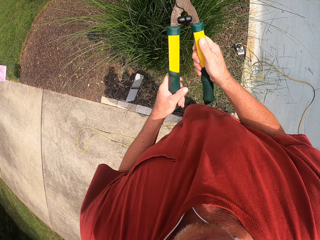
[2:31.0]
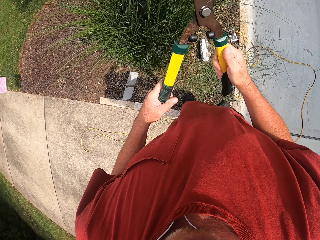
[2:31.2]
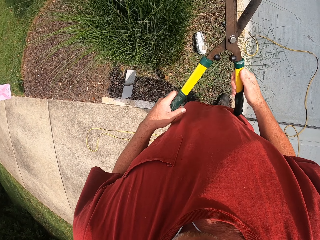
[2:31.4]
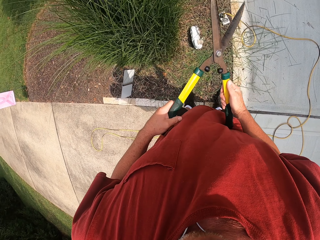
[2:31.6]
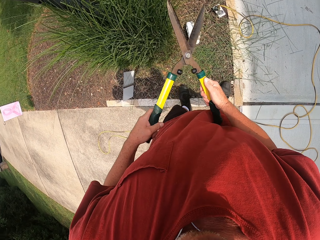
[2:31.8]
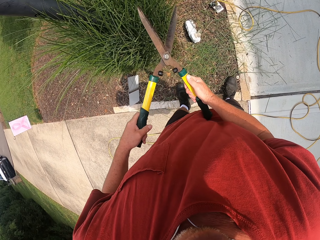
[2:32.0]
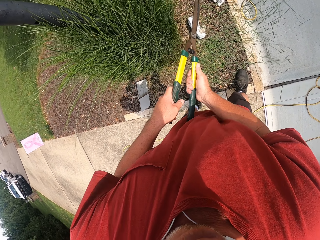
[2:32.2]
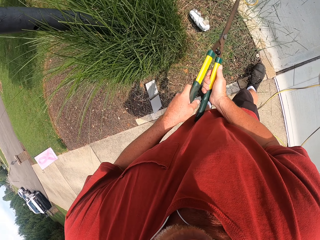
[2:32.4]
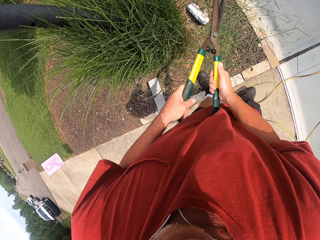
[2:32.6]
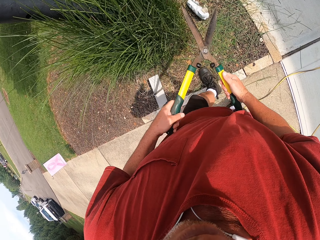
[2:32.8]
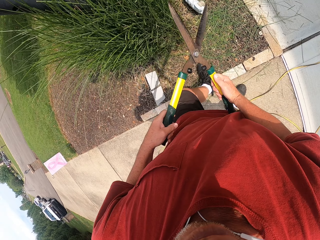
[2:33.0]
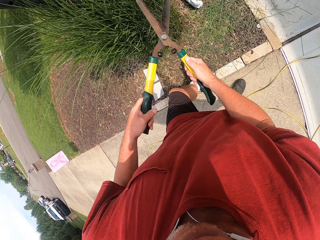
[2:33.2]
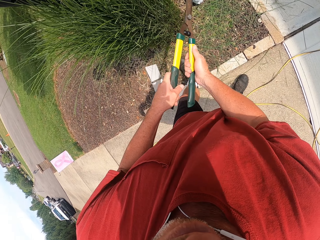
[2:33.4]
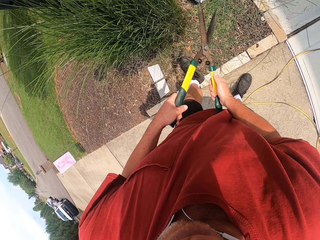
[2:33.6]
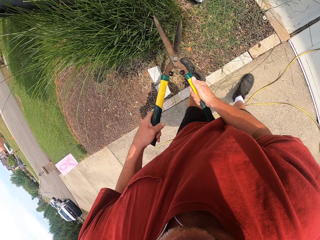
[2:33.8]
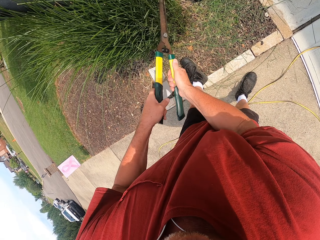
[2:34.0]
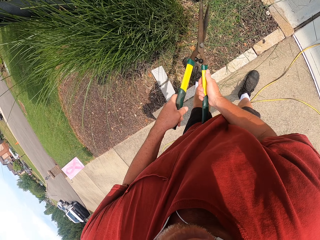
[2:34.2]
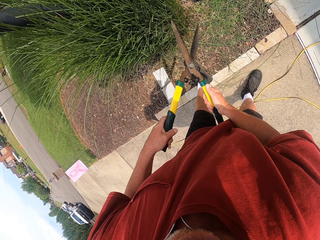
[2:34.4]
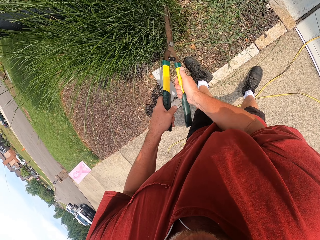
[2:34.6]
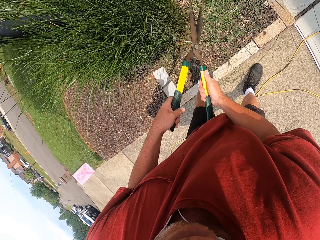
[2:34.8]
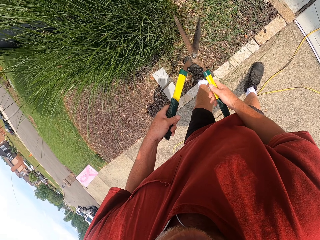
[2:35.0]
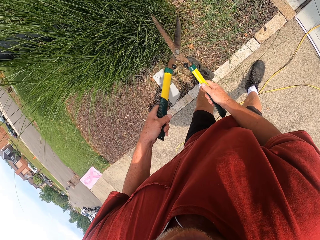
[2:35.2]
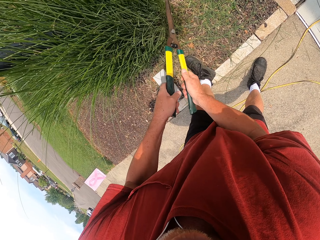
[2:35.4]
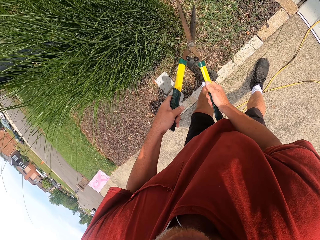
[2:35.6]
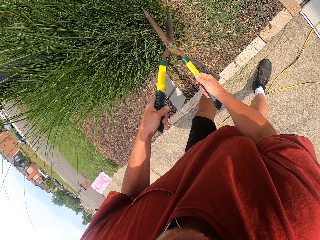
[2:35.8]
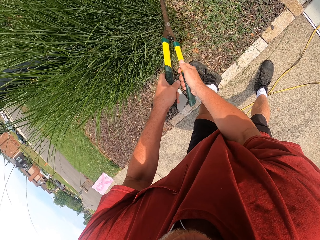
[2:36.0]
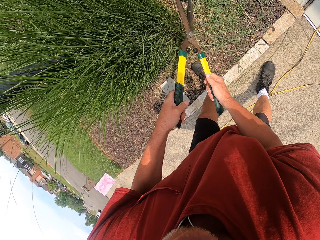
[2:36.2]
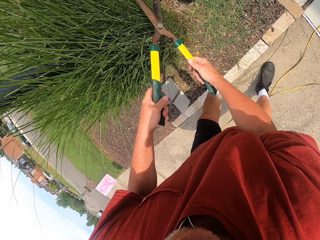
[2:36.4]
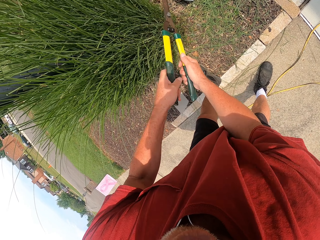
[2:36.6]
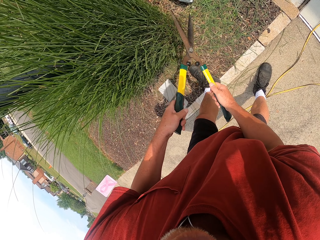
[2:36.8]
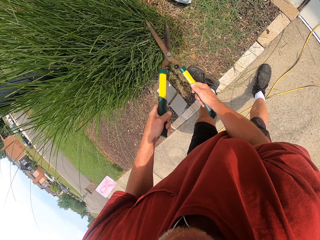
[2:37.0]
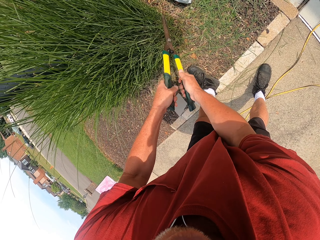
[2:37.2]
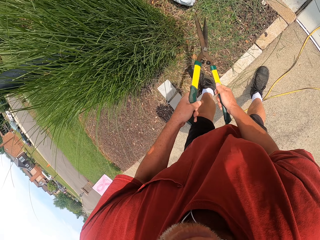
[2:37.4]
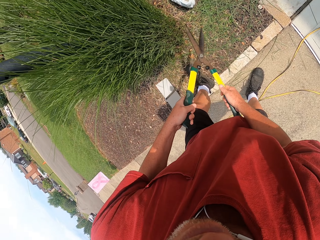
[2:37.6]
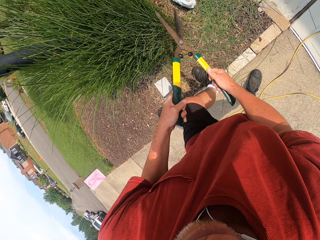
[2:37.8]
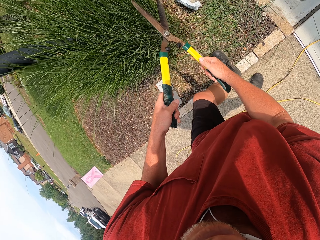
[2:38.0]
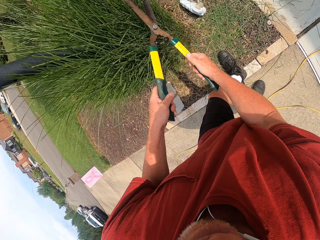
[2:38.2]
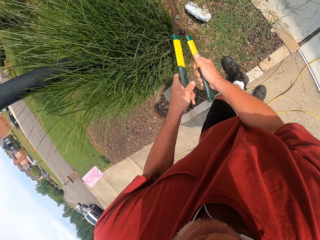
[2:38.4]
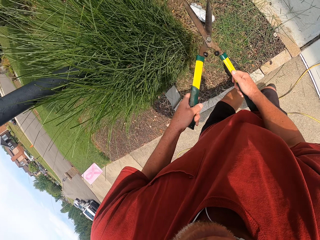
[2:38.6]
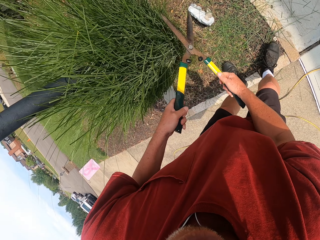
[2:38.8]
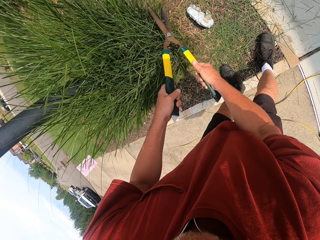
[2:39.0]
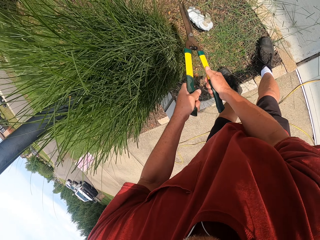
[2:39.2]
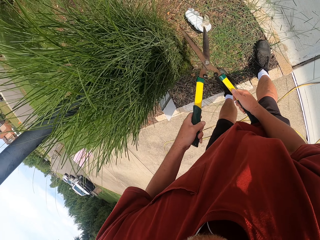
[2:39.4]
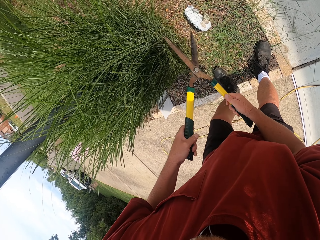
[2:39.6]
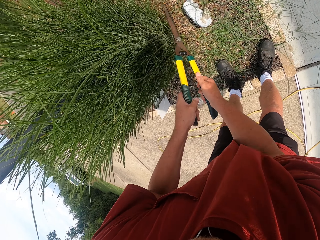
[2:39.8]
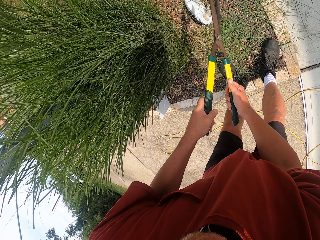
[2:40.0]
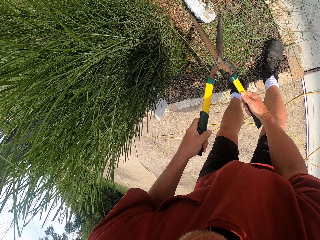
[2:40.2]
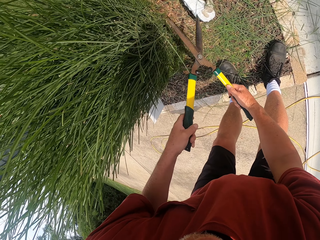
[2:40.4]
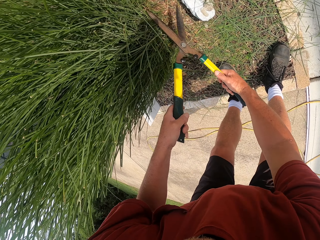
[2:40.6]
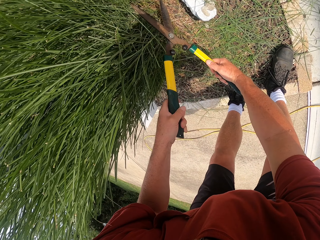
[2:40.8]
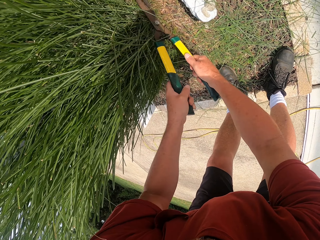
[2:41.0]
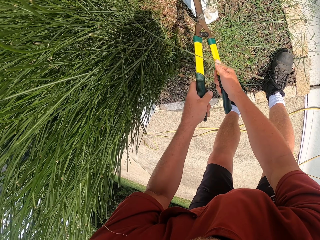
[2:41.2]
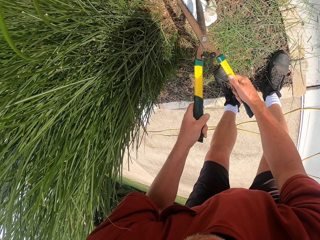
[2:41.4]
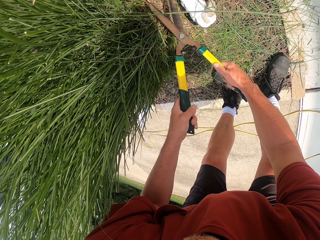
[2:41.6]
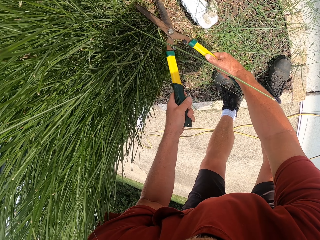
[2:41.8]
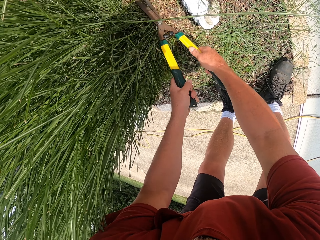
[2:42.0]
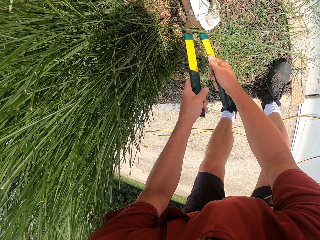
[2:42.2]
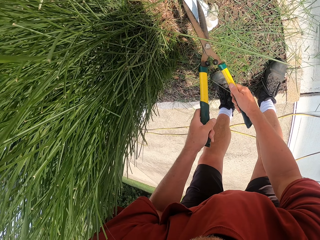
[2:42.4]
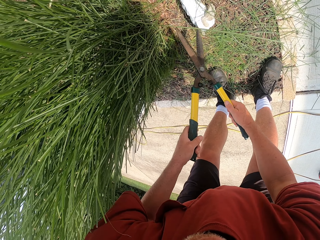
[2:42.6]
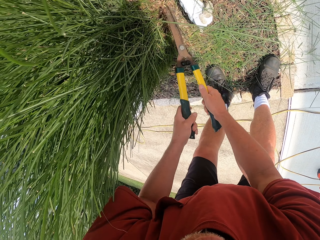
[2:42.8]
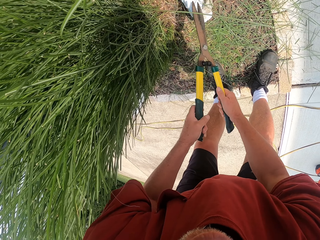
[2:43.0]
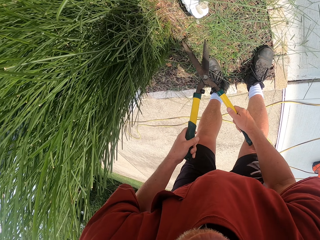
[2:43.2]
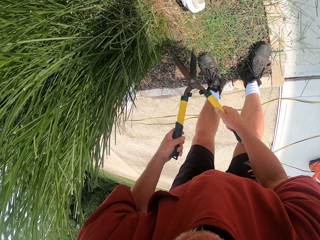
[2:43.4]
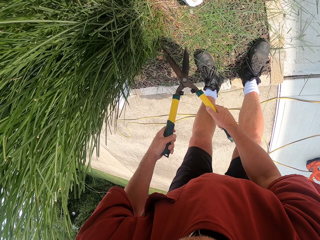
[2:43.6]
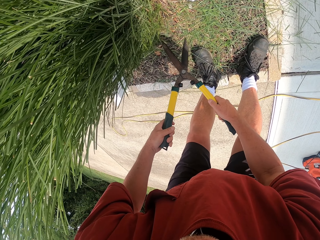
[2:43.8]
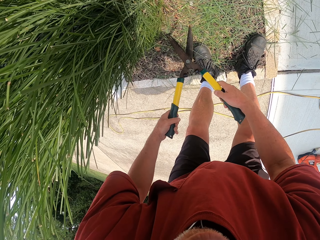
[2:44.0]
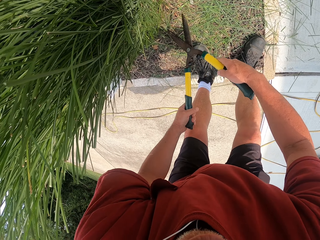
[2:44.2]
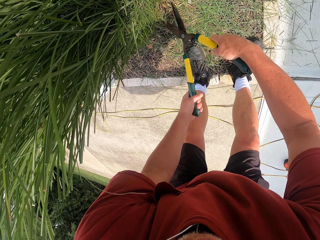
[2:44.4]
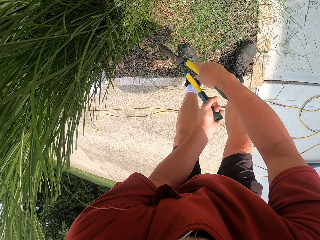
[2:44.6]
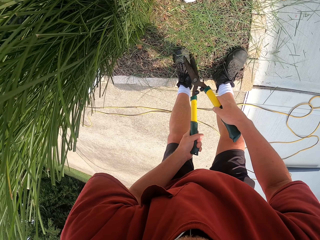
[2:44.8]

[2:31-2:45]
The camera wearer moves his foot. He moves around a plant.

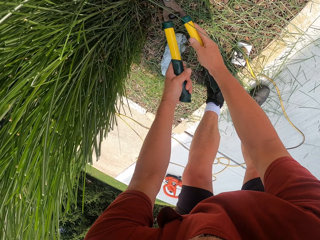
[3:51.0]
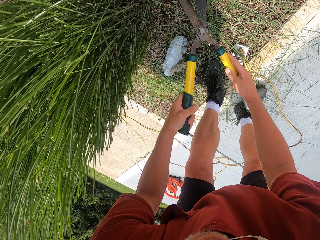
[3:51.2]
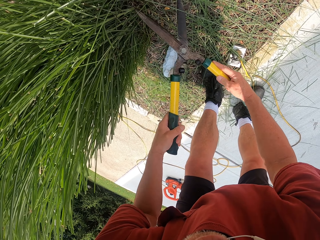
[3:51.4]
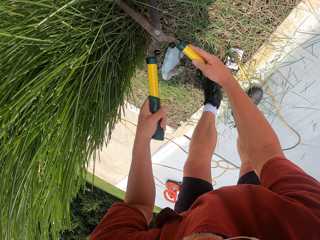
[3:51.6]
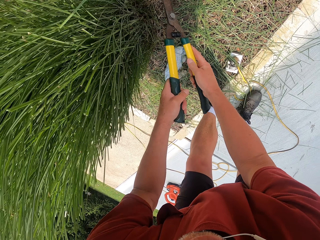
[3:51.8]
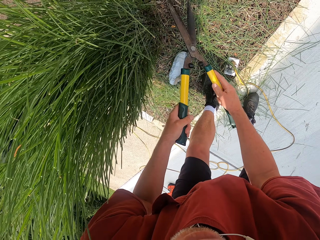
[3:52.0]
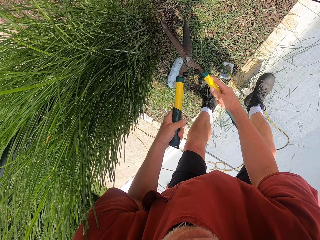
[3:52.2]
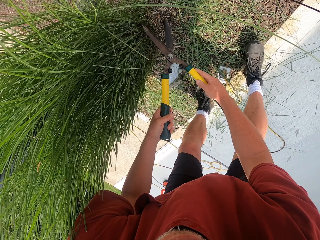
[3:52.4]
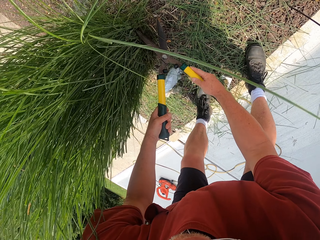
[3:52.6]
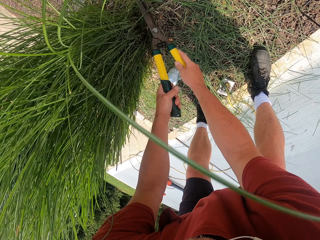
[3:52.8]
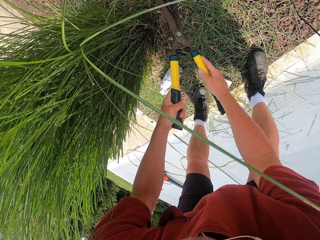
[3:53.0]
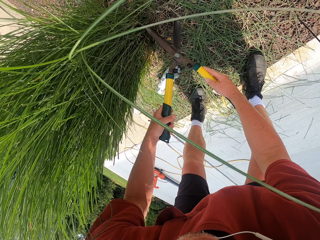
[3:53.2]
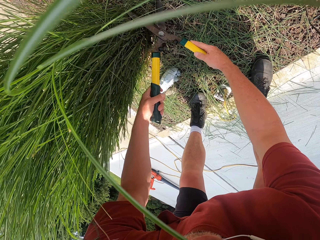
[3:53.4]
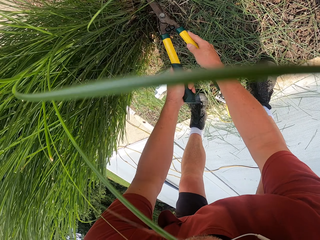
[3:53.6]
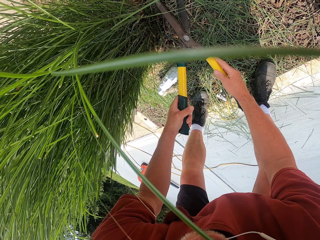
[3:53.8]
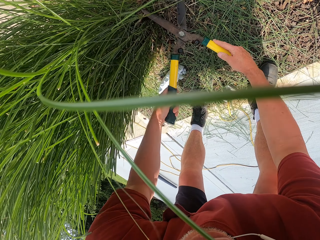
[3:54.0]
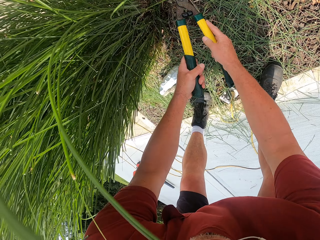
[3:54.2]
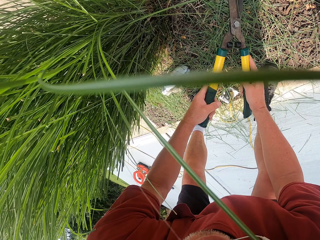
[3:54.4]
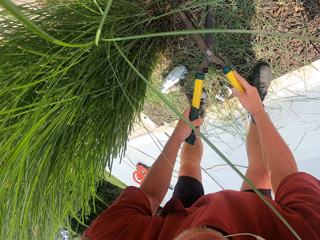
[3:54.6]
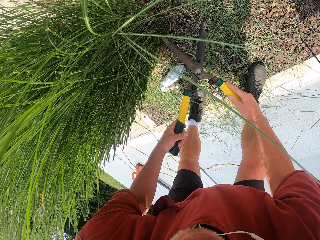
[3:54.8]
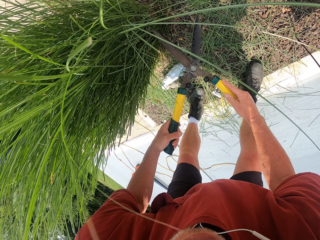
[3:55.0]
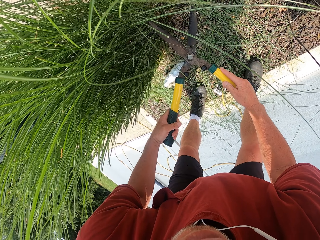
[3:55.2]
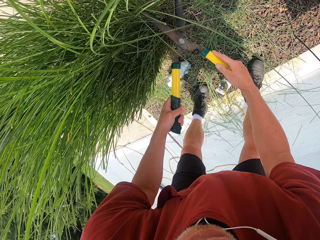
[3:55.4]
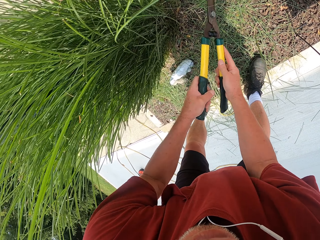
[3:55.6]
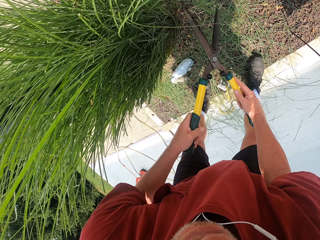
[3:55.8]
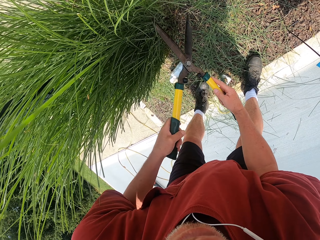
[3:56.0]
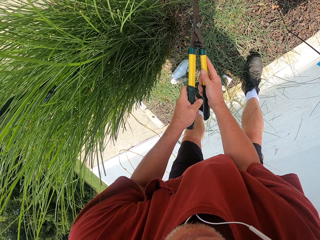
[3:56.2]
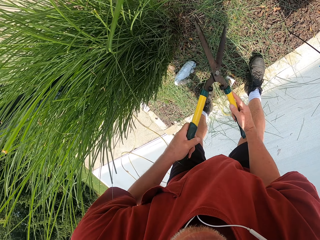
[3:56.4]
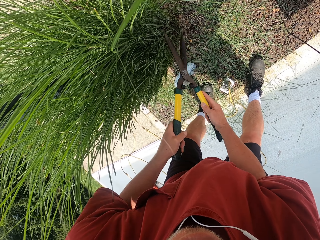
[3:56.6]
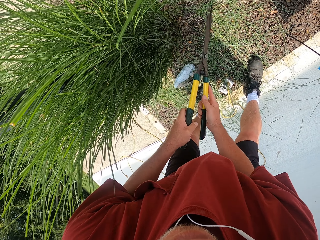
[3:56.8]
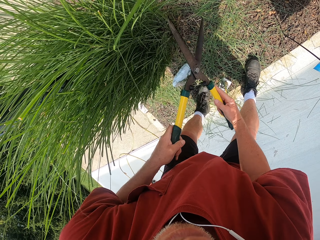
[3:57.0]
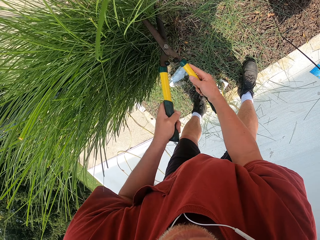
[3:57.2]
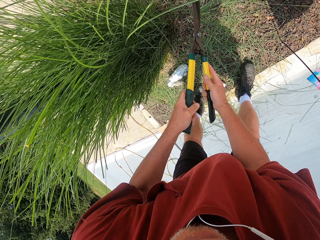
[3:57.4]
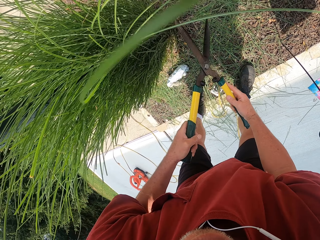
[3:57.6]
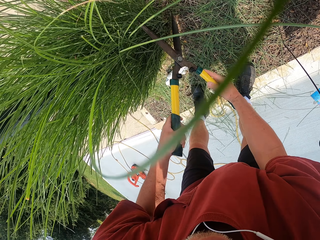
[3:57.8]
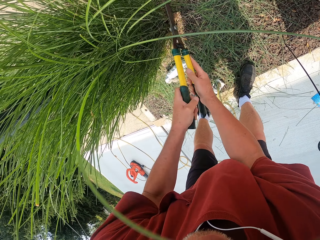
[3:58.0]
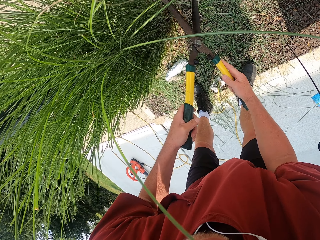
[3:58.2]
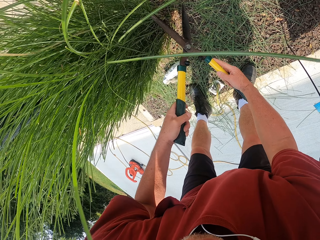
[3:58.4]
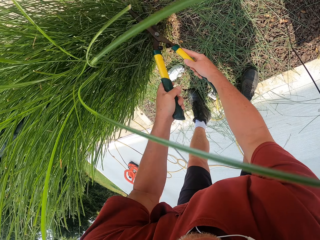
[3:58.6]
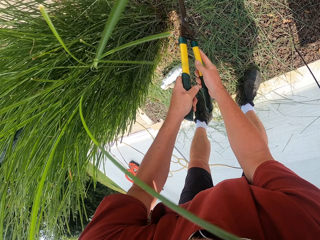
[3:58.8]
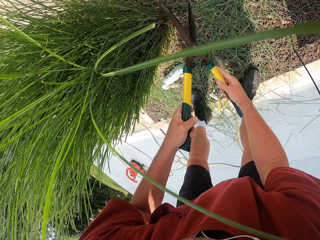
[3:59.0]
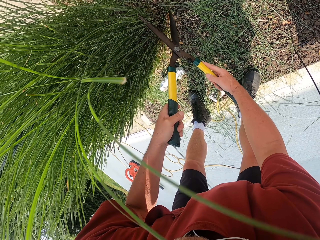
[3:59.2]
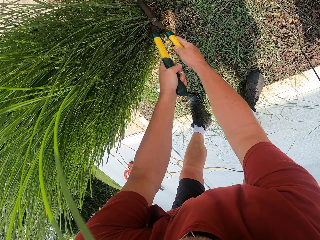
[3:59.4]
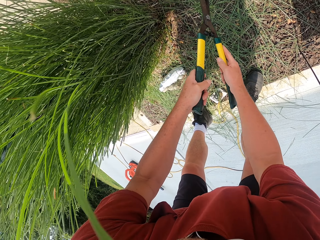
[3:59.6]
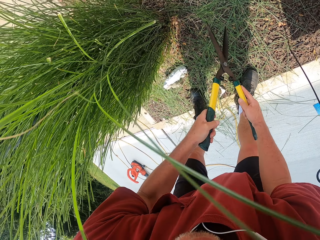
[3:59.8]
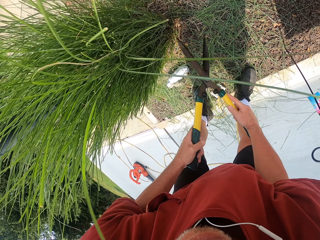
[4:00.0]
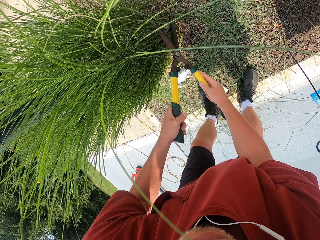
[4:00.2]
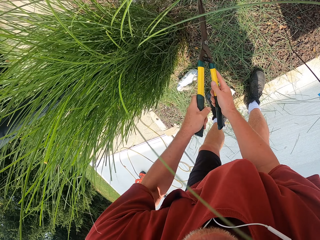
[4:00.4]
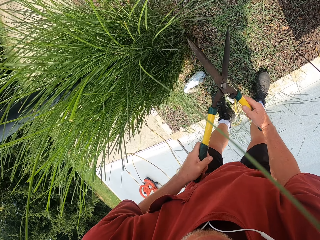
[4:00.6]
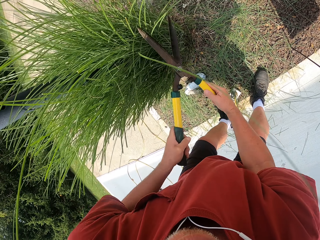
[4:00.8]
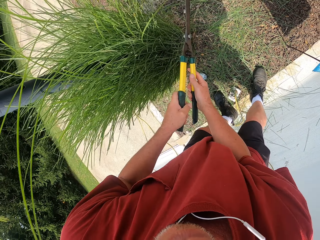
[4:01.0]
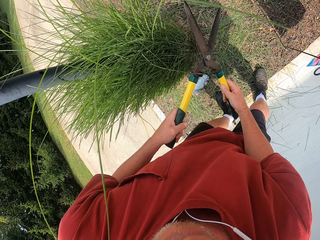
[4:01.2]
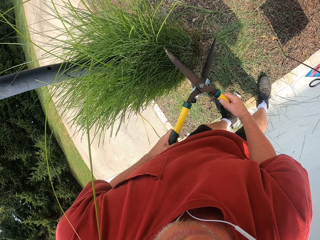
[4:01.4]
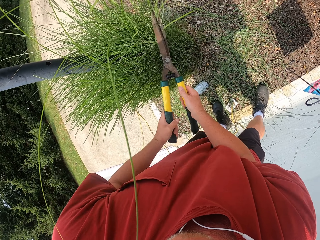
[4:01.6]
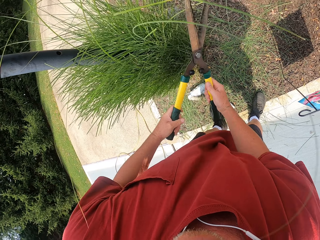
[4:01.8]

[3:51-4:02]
The camera wearer moves around a plant.
